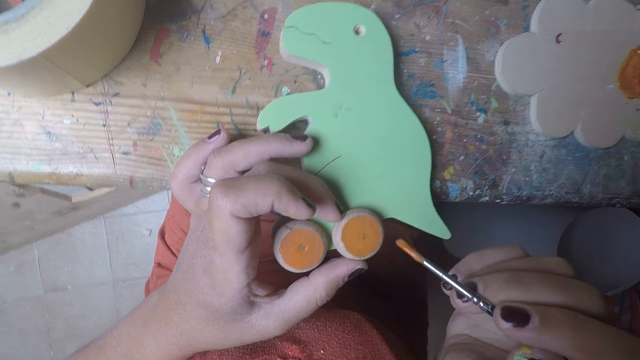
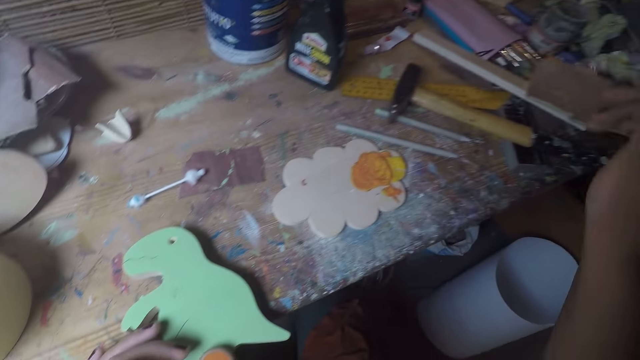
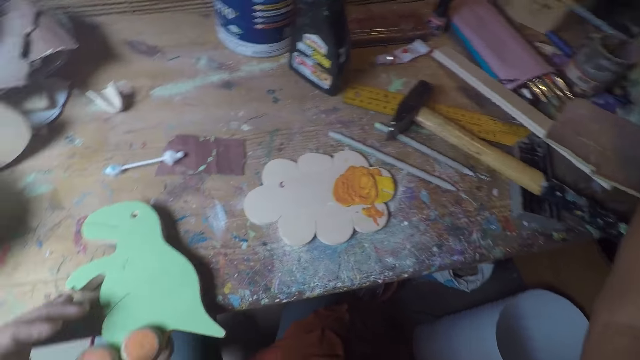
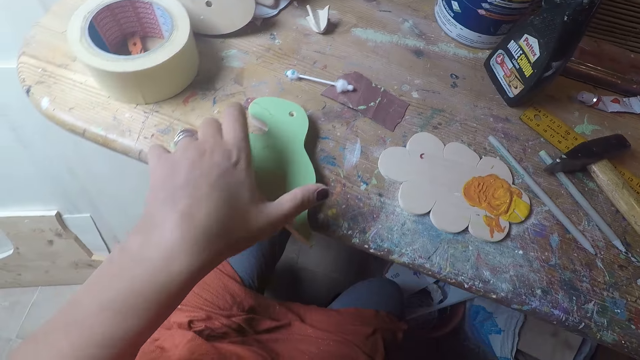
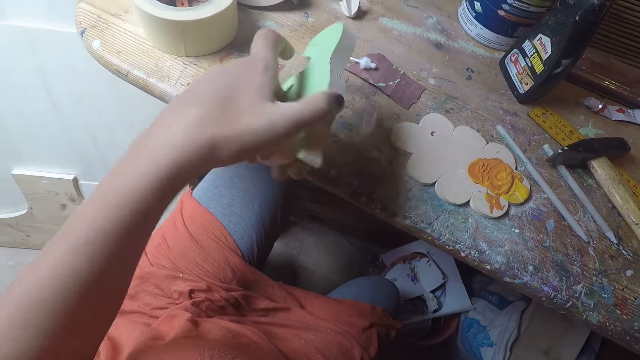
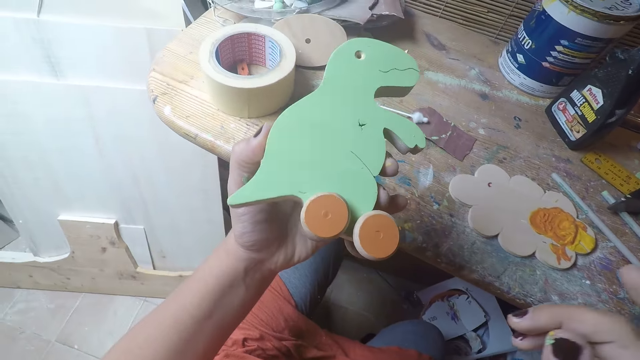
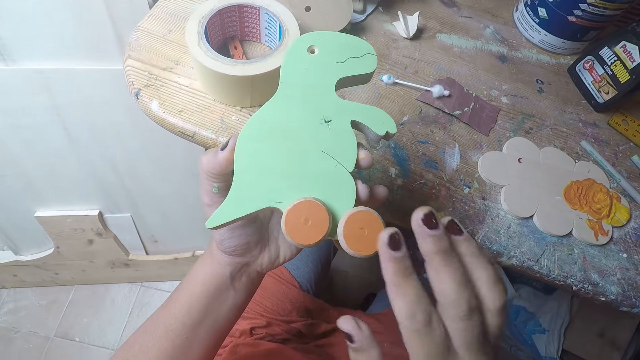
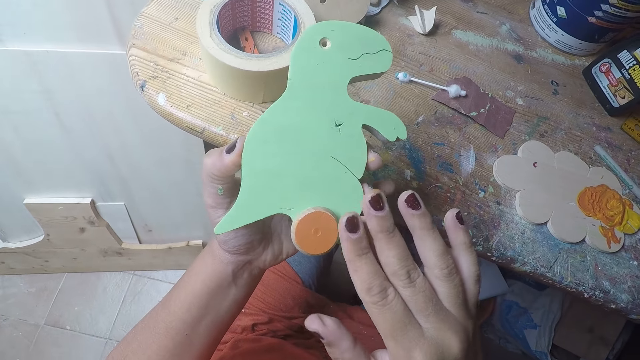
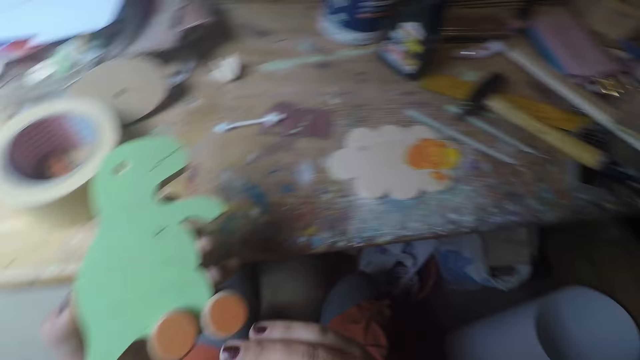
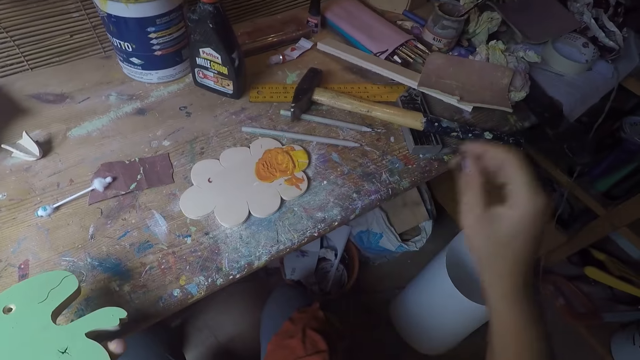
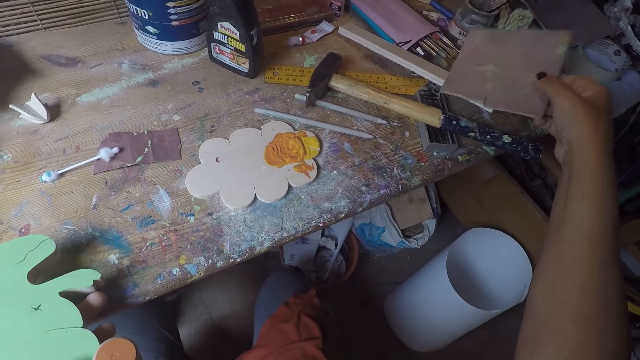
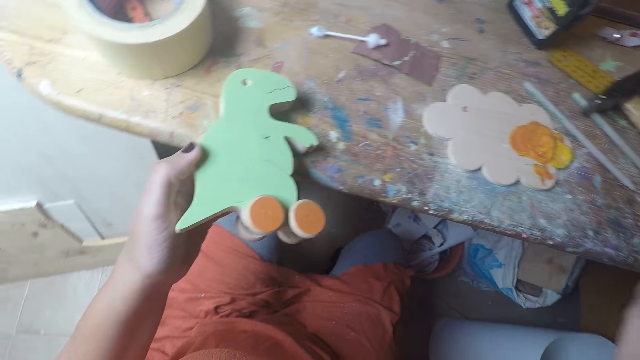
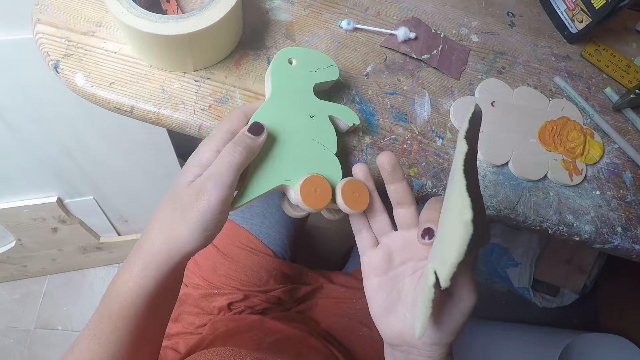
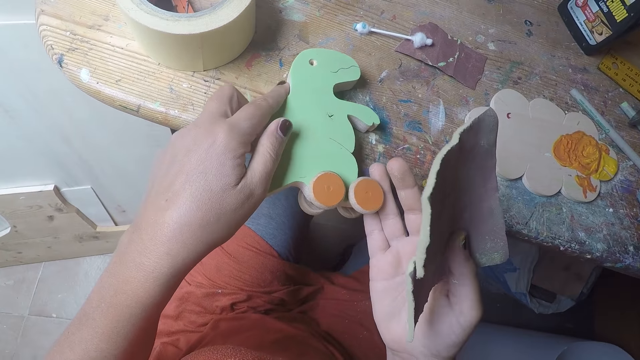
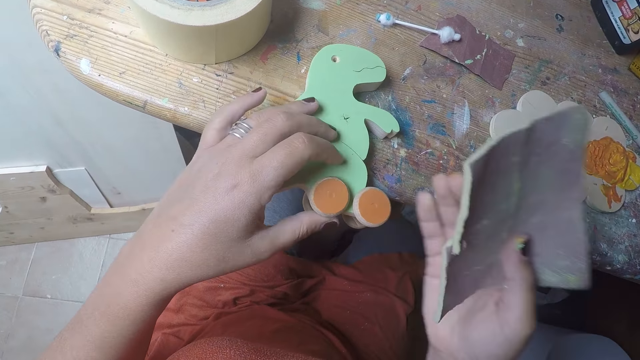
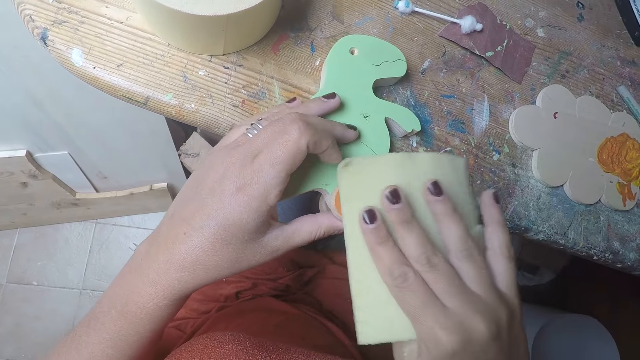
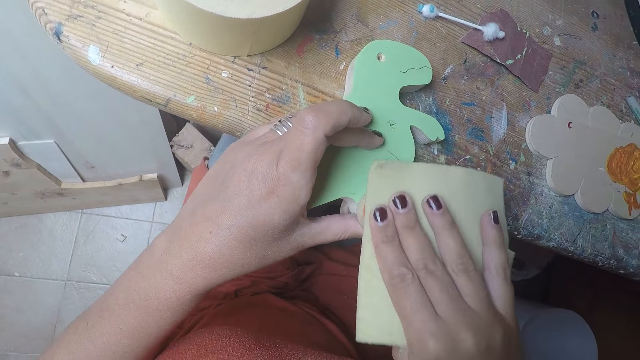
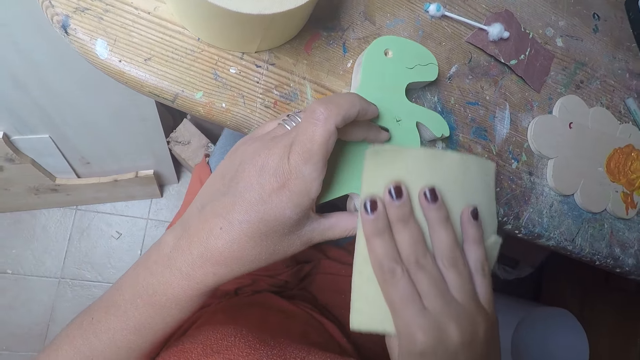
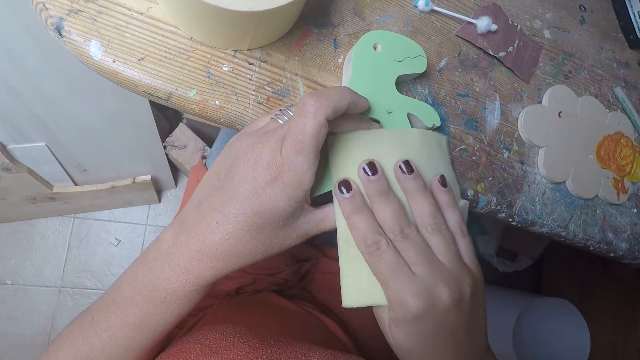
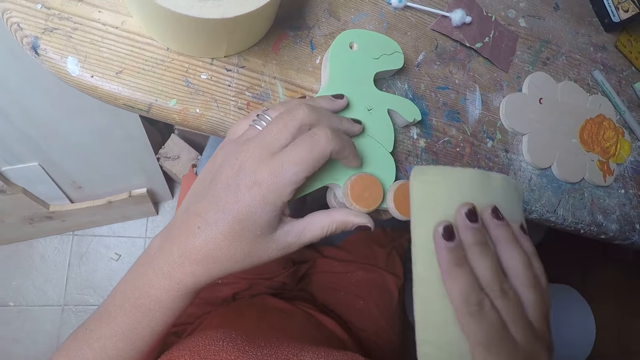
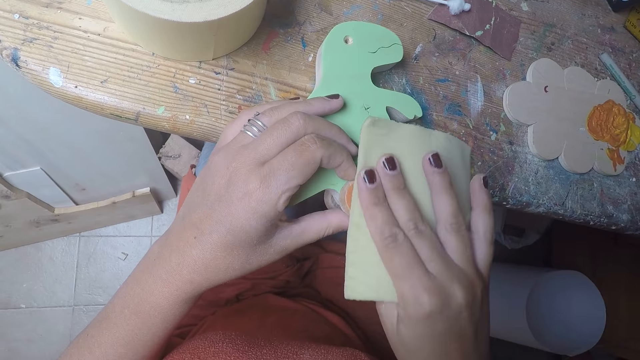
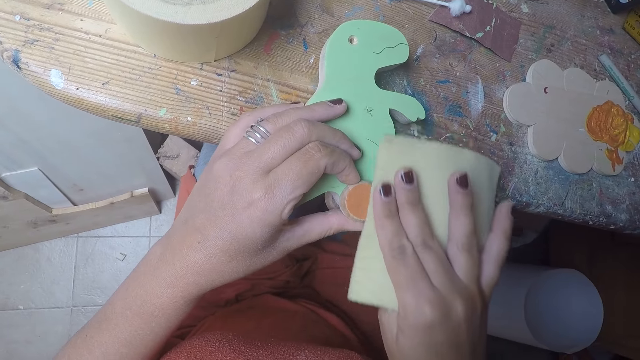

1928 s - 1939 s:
The camera wearer drops the brush in her right hand in a cup on the table. She carries the wooden dinosaur on the table with her left hand. She turns the wooden dinosaur in her left hand. She rubs her right hand on the round wood of the wooden dinosaur. She picks up sandpaper on the table with her right hand. She places the wooden dinosaur in her left hand on the table. She sands the wooden dinosaur with the sandpaper in her right hand.

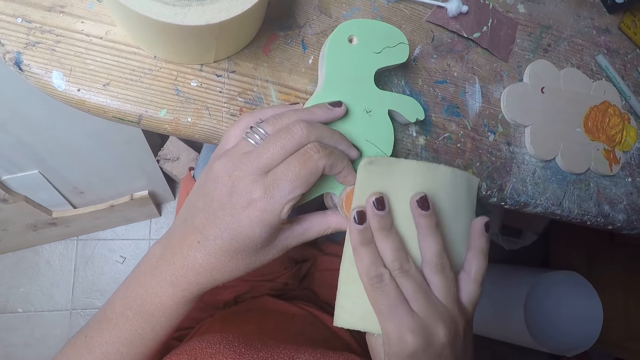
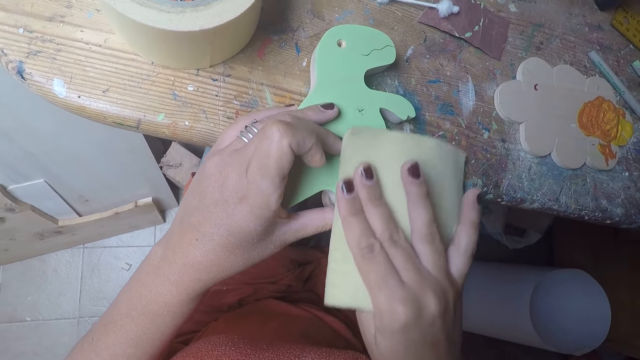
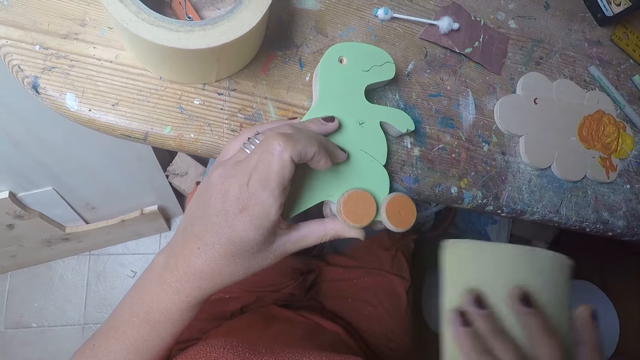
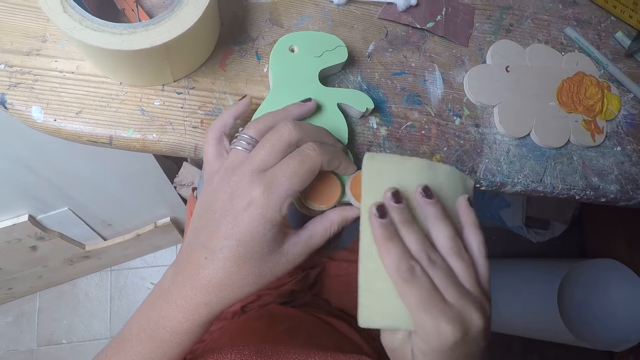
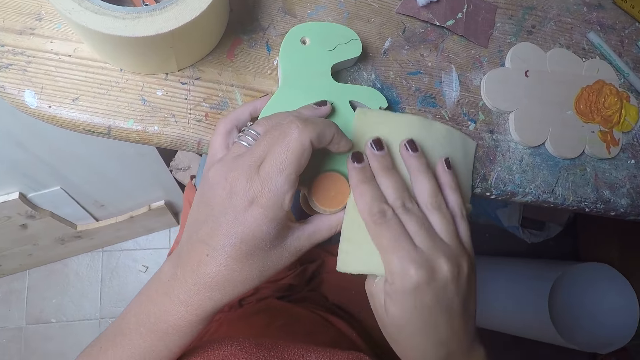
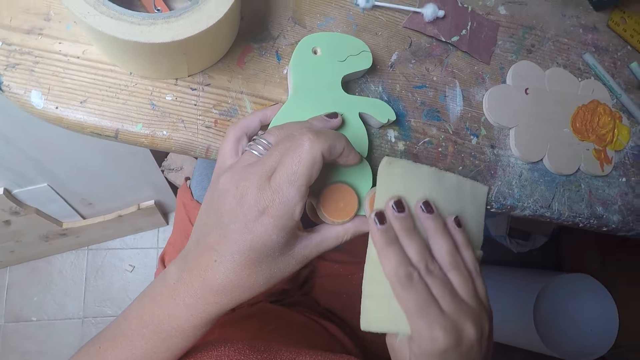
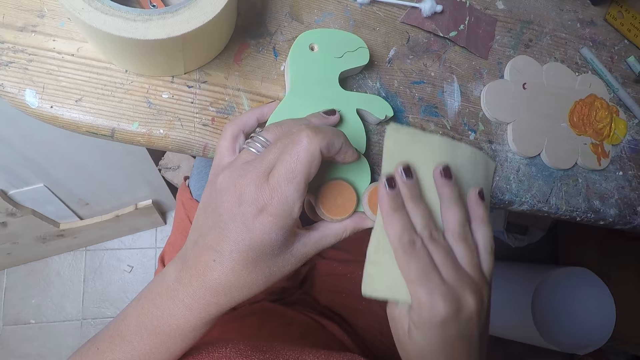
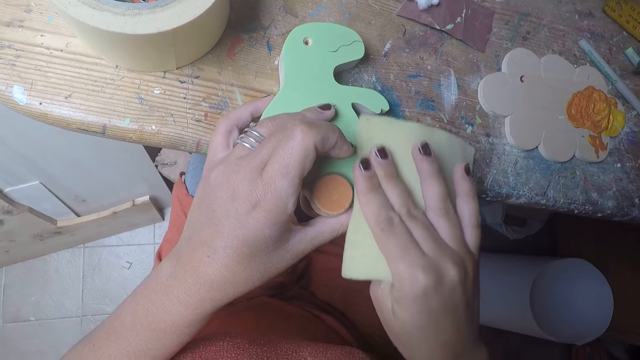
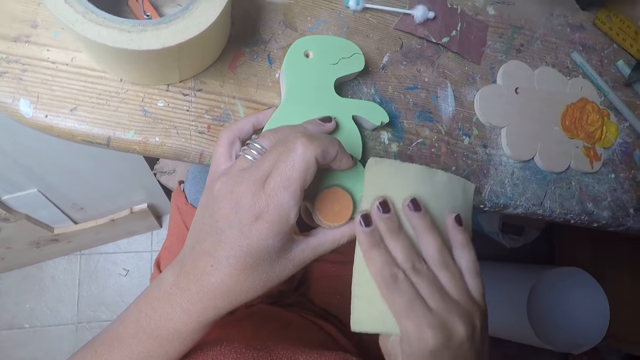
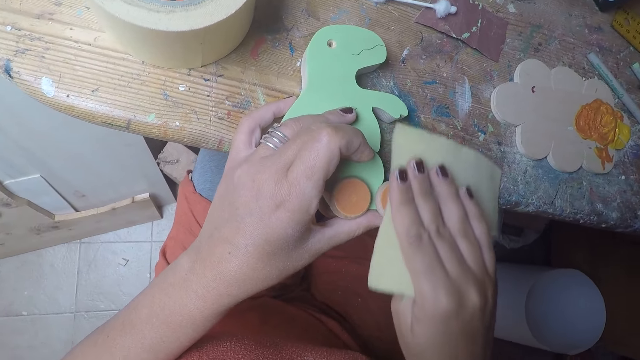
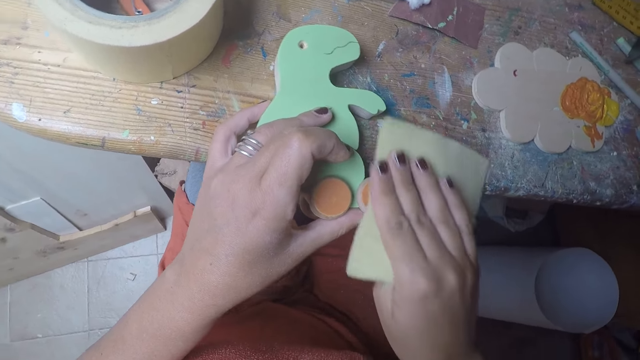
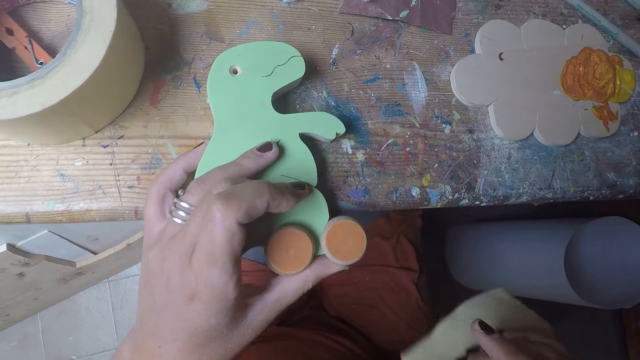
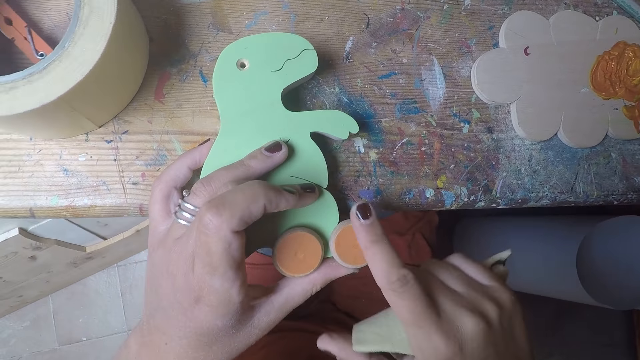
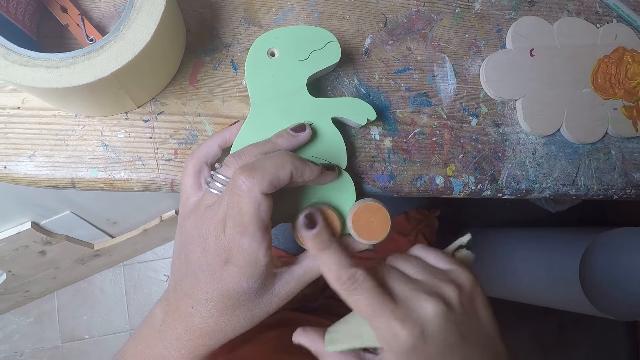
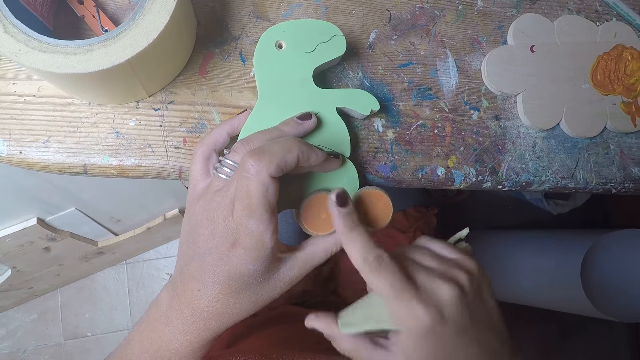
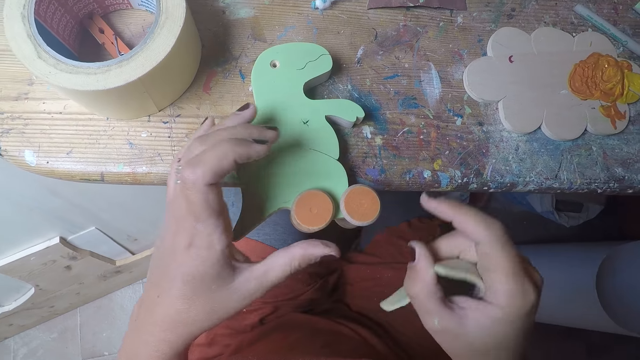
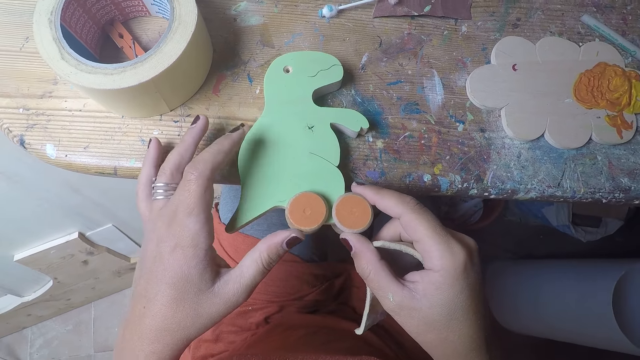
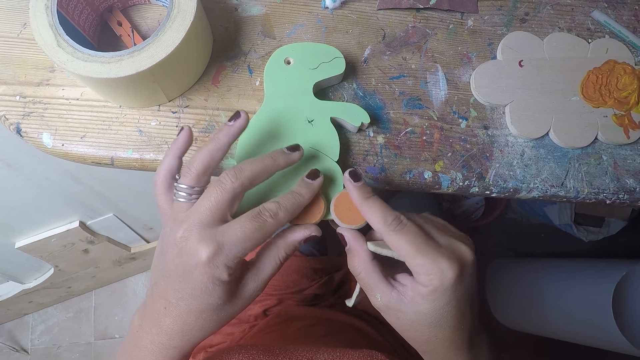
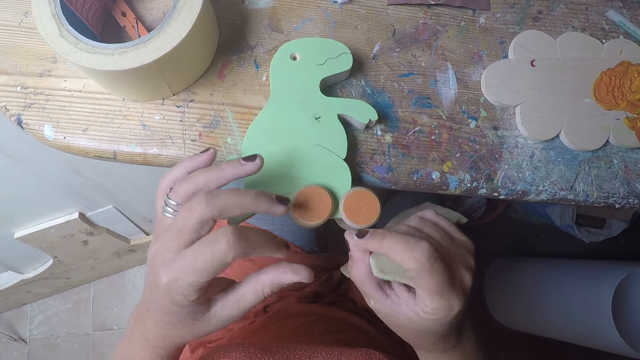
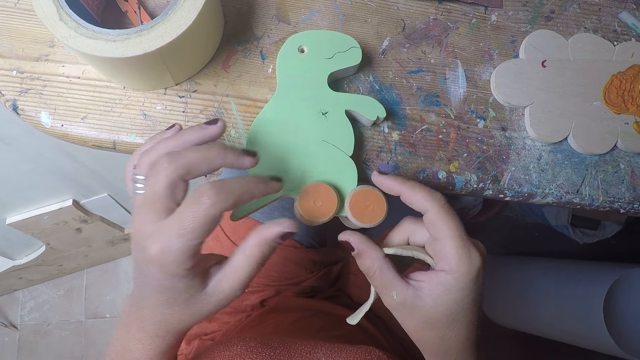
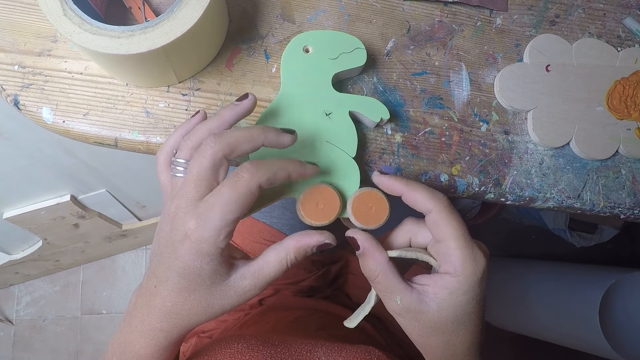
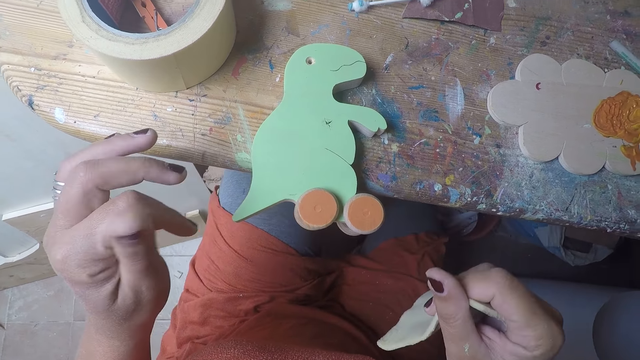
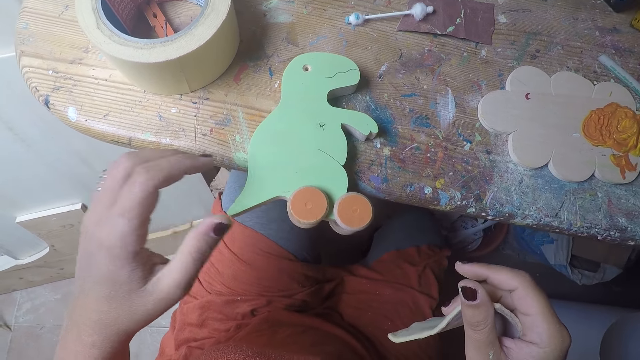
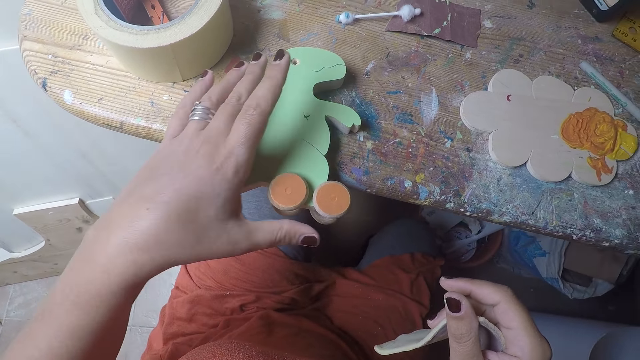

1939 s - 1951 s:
The camera wearer sands the wooden dinosaur with the sandpaper in her right hand. She rubs her right finger on the round wood of the wooden dinosaur.
